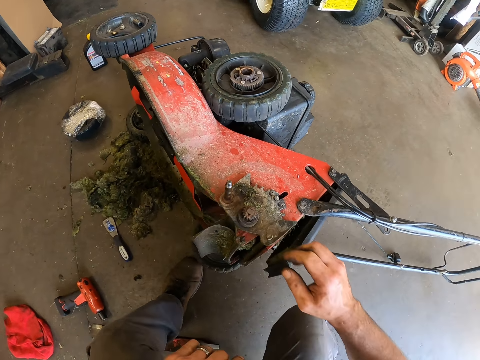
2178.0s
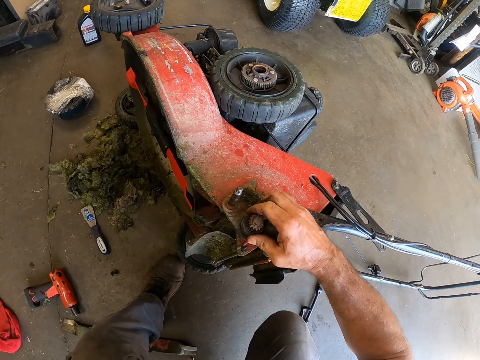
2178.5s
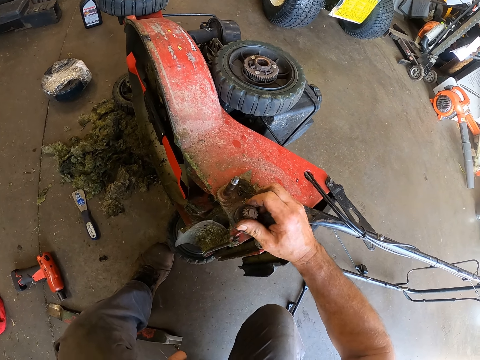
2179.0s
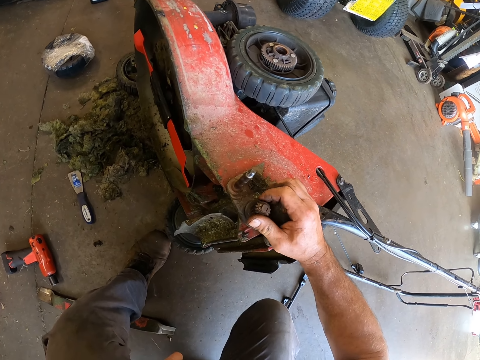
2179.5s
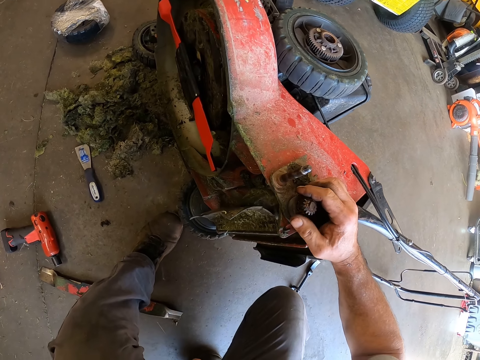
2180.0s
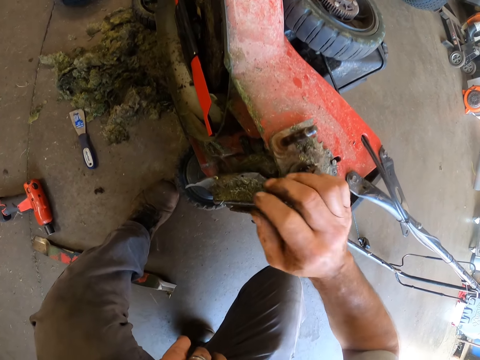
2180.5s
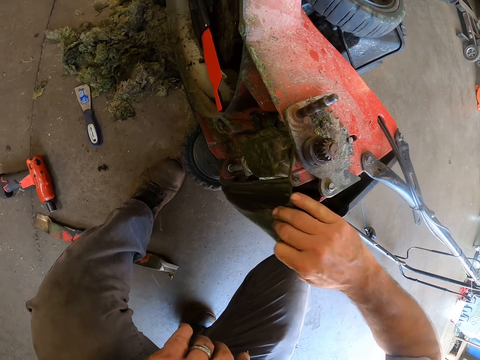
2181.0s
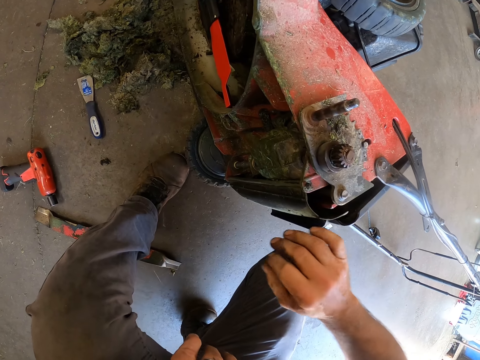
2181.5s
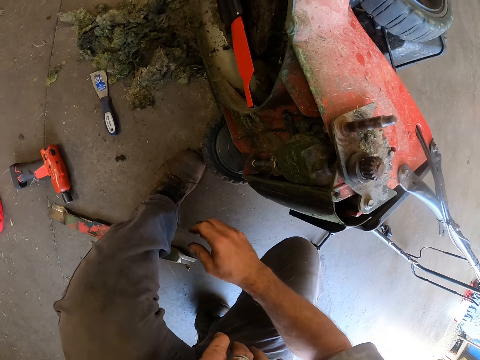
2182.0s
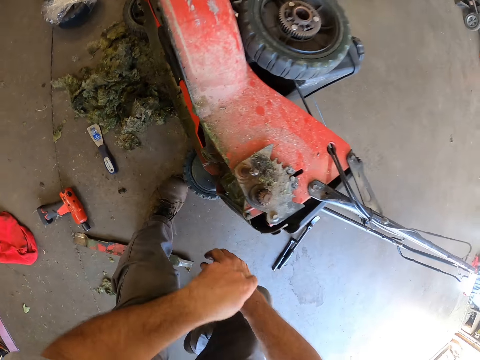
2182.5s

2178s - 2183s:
The camera wearer turns the bearings on the lawn mower. They loosen a screw from the lawn mower tyre part. They adjust a rubber or casing in the lawn mower. They stand up.

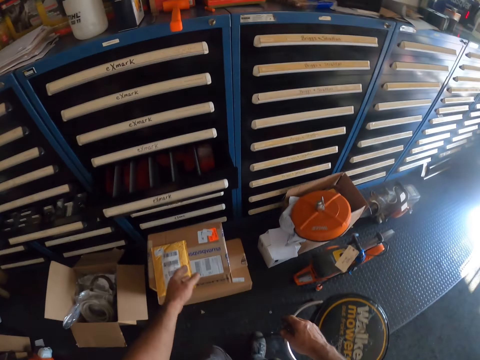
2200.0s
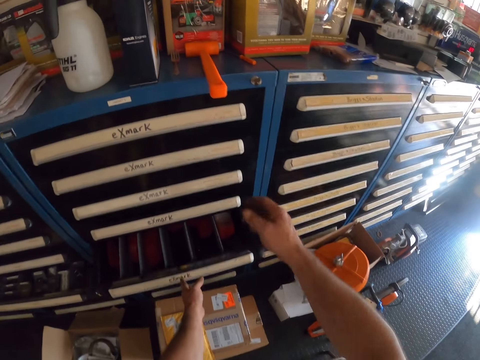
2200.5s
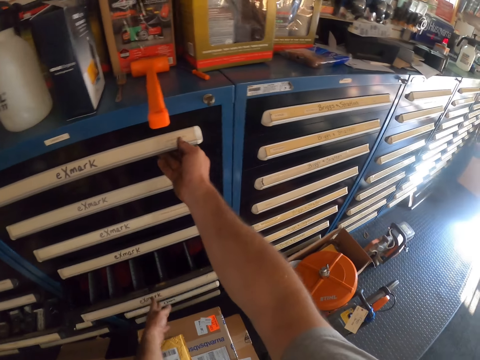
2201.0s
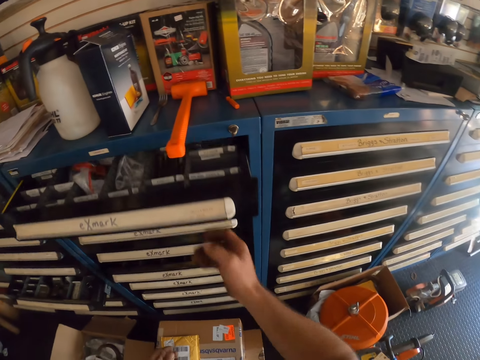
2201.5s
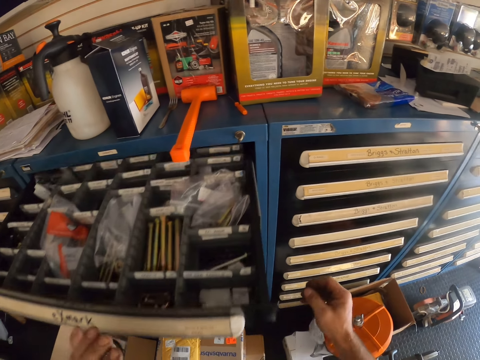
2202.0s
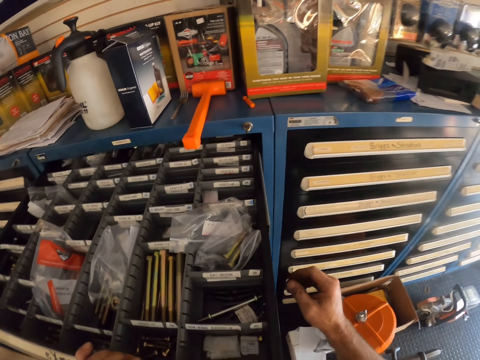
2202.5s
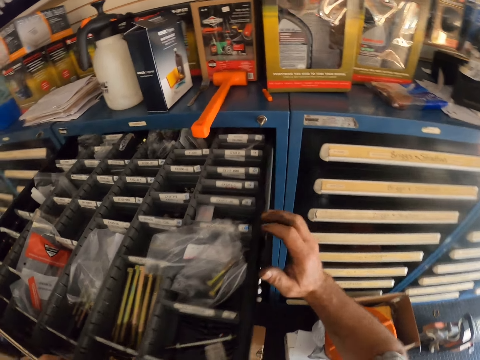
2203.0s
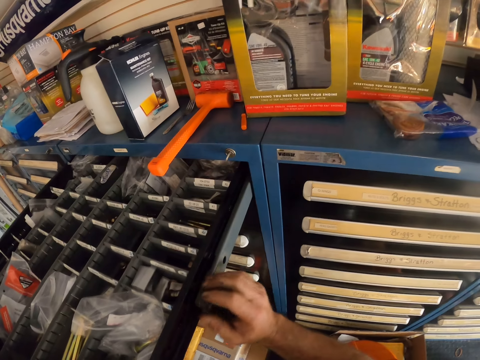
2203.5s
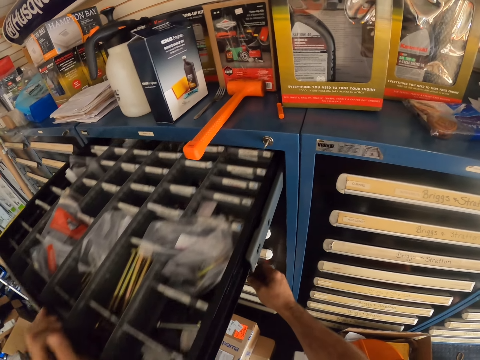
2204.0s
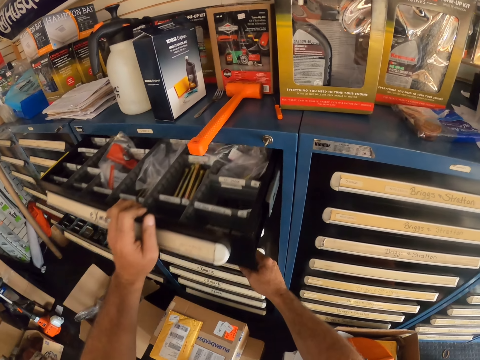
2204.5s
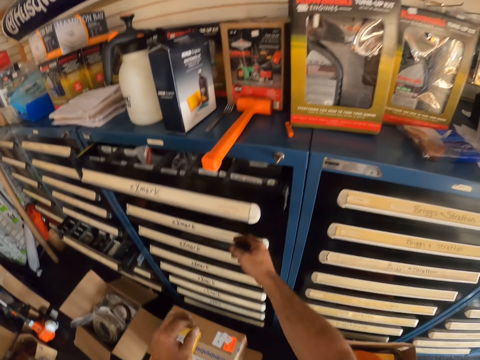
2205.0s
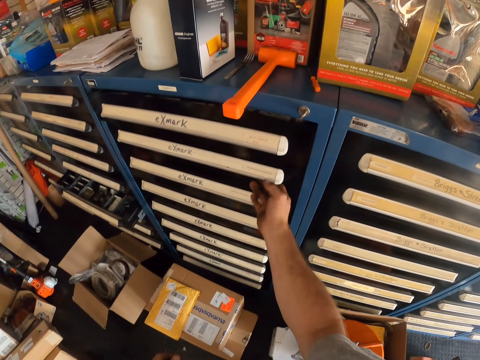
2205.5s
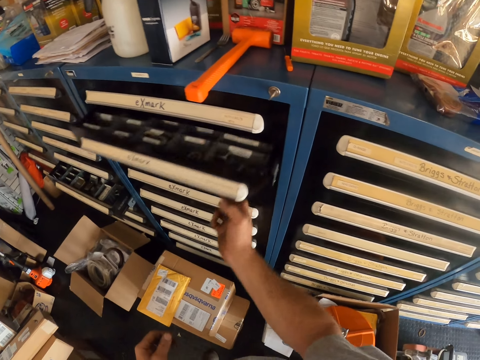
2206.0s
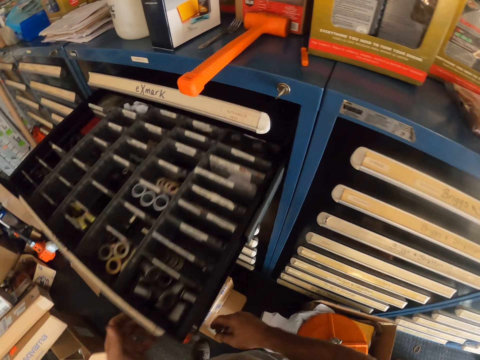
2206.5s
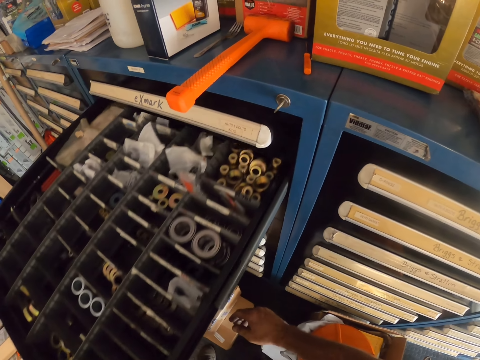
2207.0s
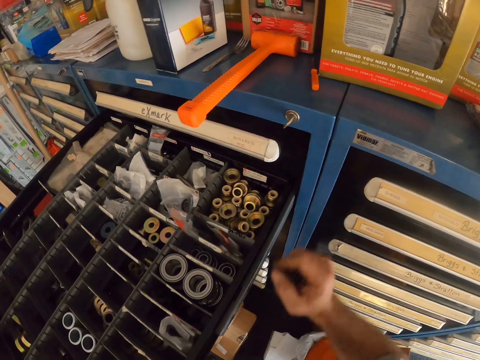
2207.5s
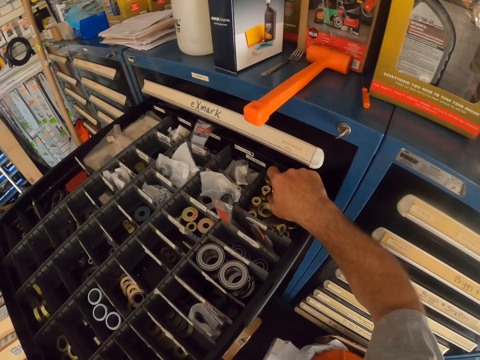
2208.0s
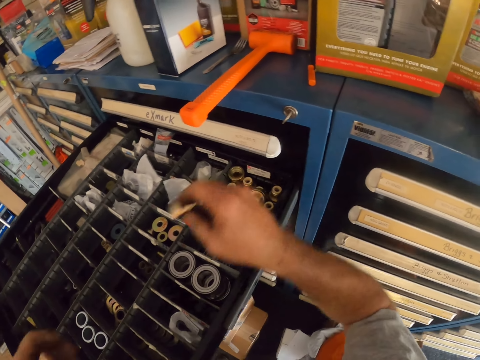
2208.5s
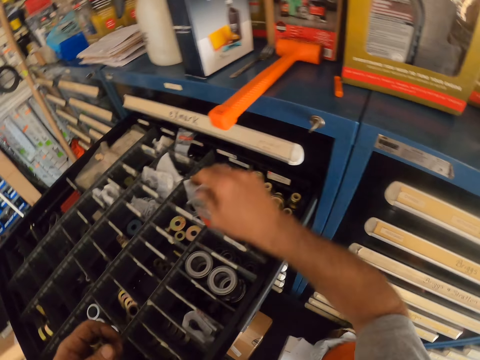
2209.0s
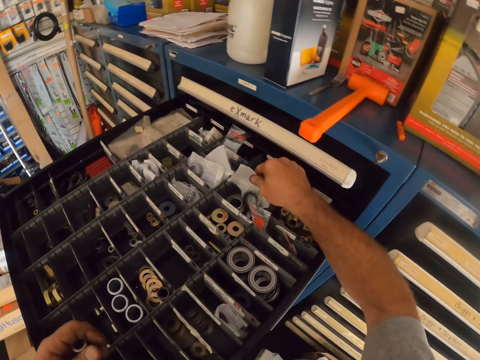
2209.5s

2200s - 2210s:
The camera wearer pushes back the opened drawer. They open a drawer. They close the drawer. They open another drawer. They pick up bearing kits from the drawer. They lift the bearing. They pick up a nylon from the drawer.

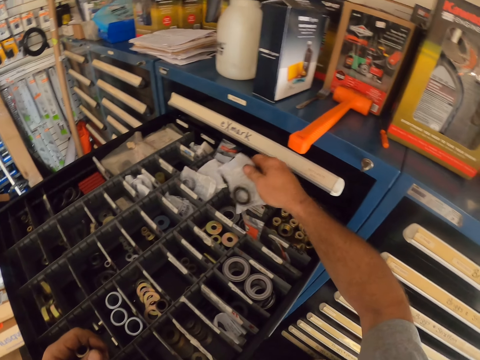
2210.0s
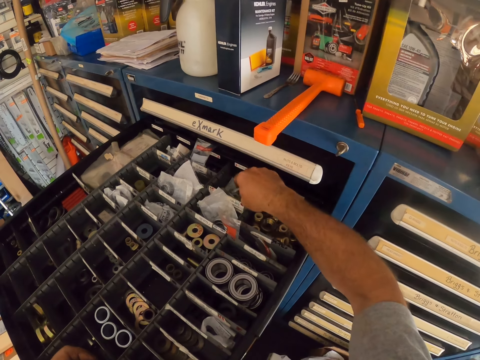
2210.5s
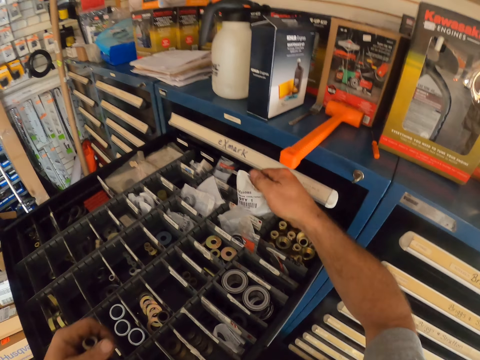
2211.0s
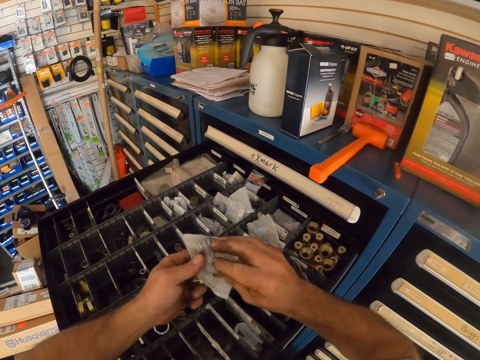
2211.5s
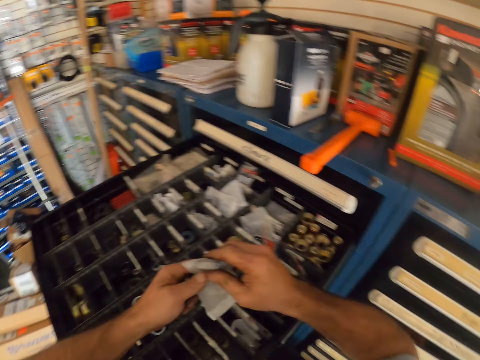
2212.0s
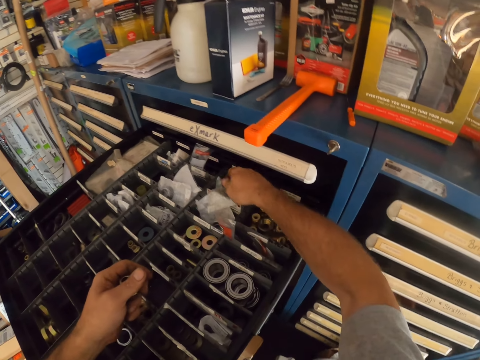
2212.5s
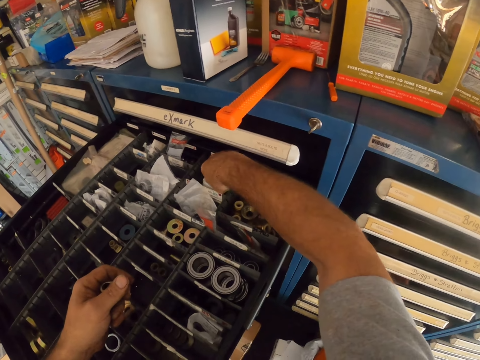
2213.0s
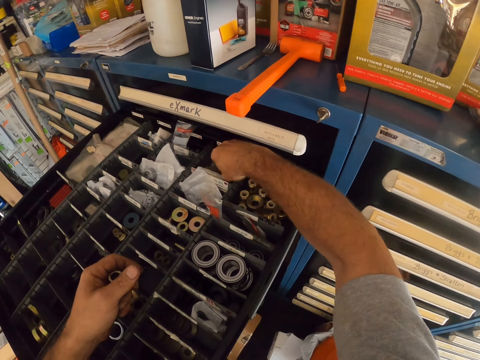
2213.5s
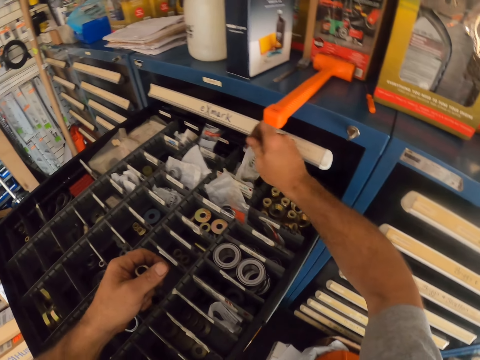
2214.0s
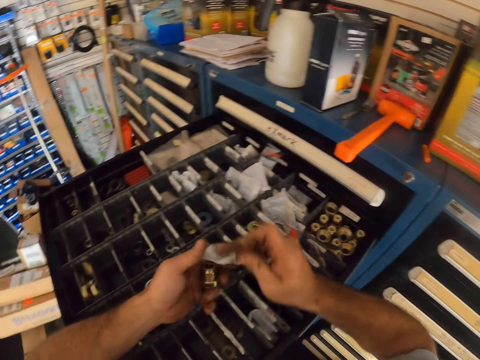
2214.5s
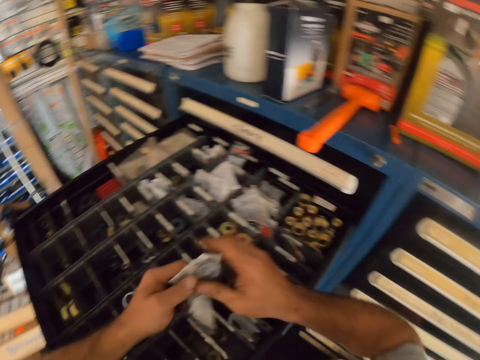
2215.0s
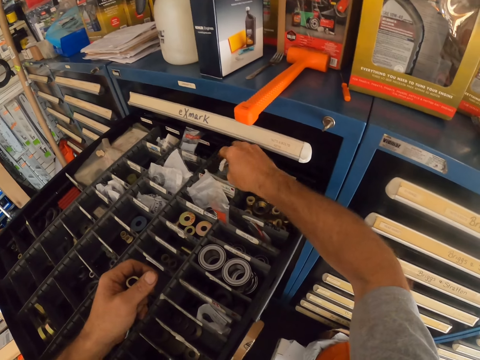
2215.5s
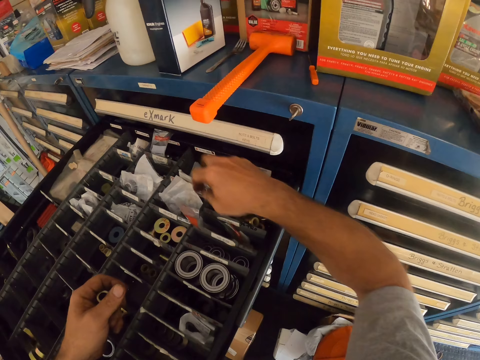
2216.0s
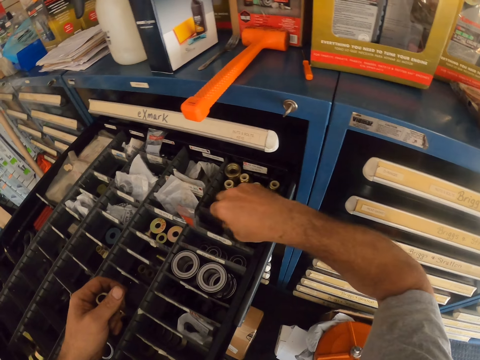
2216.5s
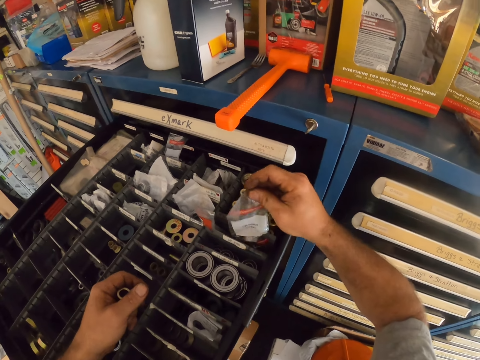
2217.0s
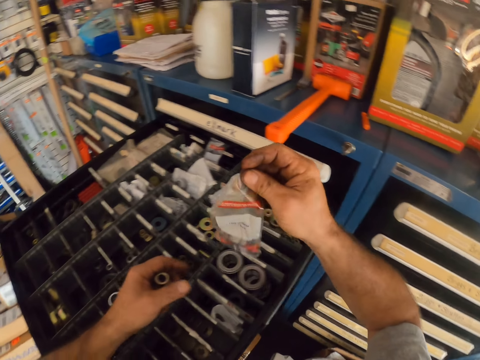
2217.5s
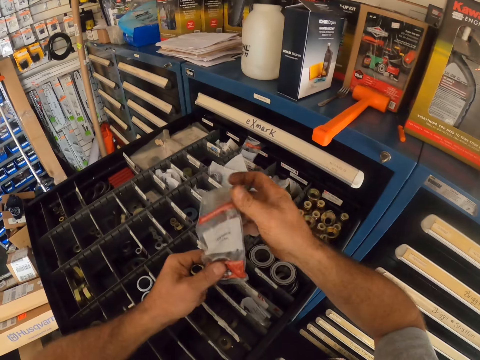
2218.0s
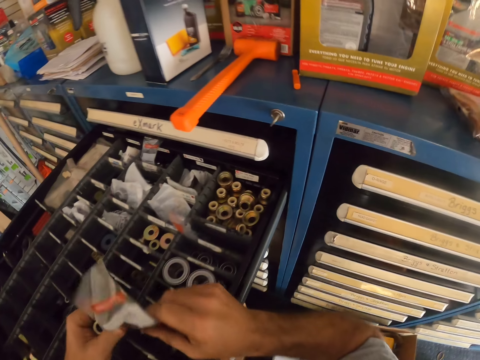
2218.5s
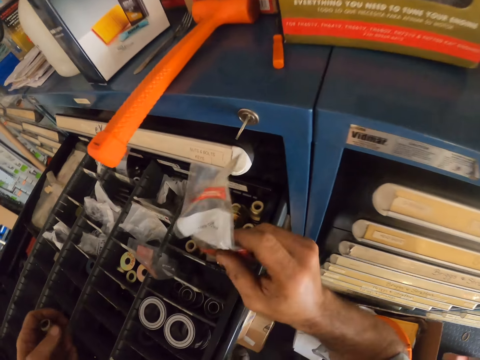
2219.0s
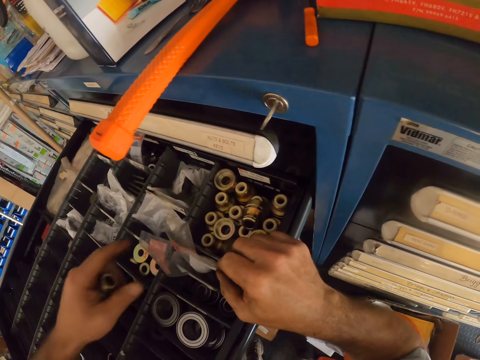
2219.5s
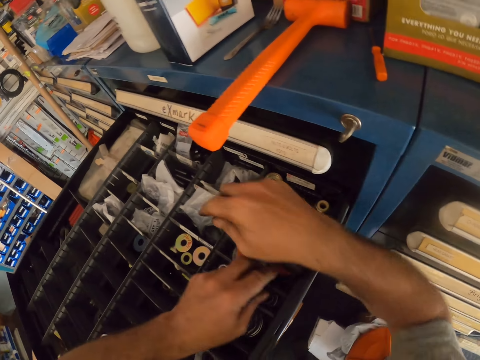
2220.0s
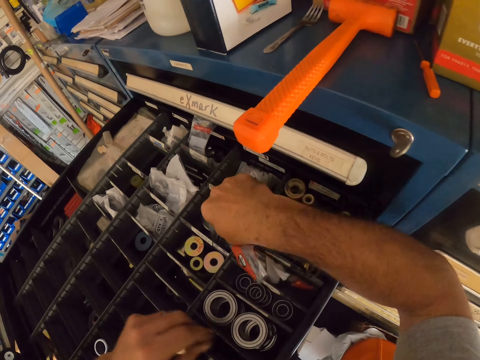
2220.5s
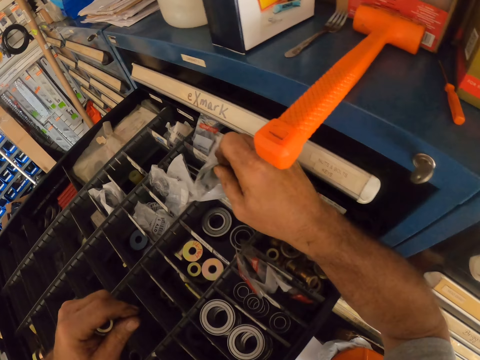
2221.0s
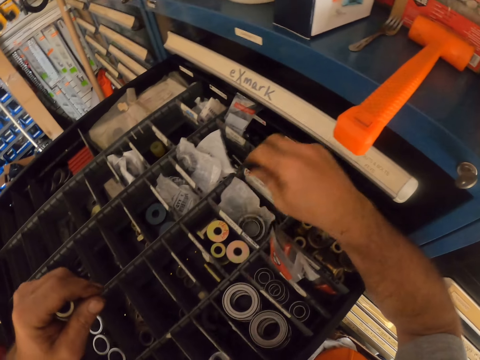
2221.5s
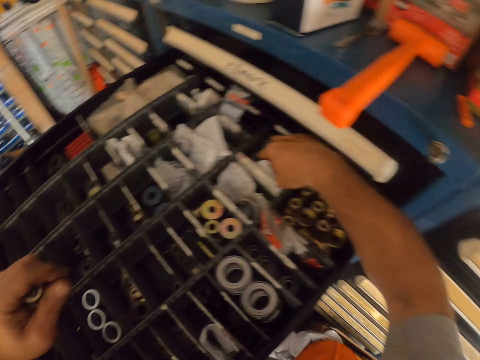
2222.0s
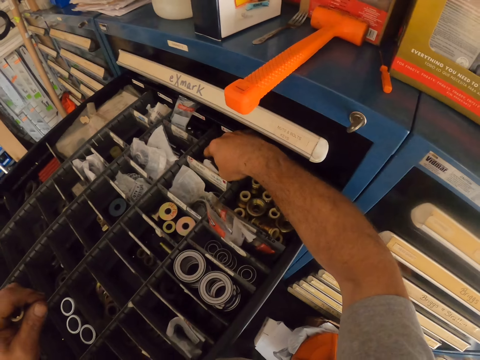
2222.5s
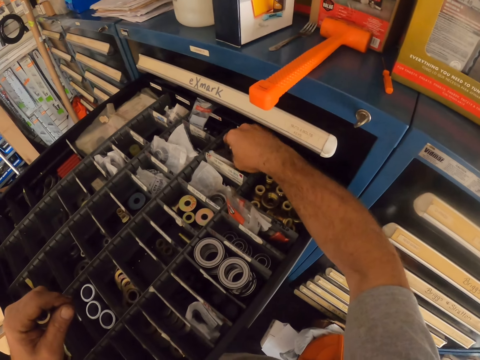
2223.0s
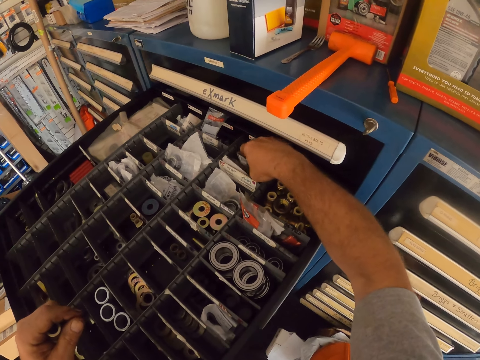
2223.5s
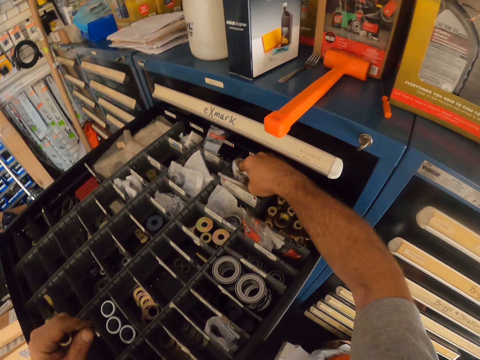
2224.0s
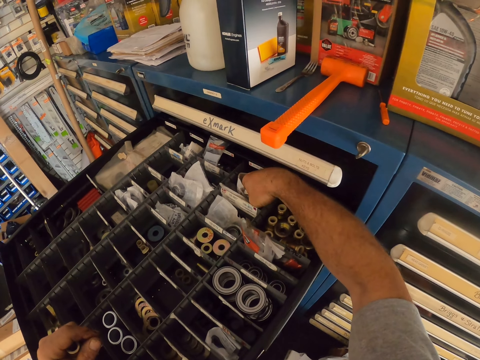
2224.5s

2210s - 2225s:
The camera wearer drops back the bearing. They pick up a pack of cage bearing or nylon from the drawer. They stare at the bearing. They return the pack to the drawer. They pick up a bearing pack from the drawer. They stare at the bearing. They return the pack to the drawer. They pick up another bearing pack from the drawer. They stare at the bearing. They return the pack to the drawer. They lift another bearing pack from the drawer. They drop the pack back to the drawer. They arrange the bearing packs in the drawer. They pick up another nylon from the drawer.
